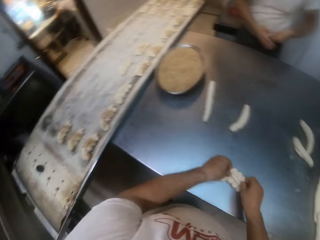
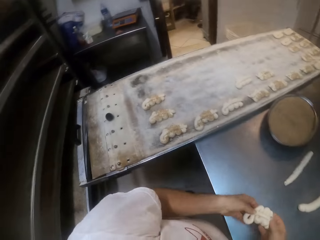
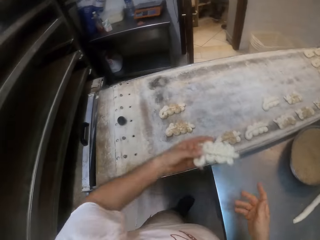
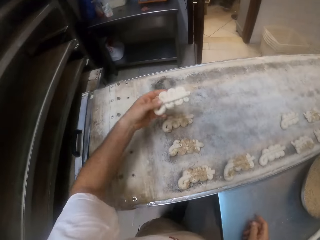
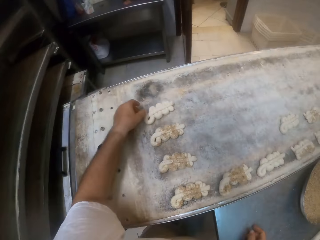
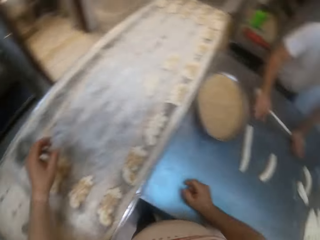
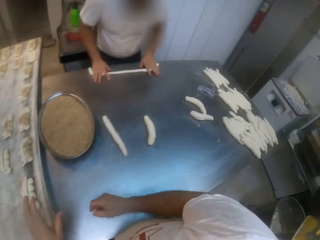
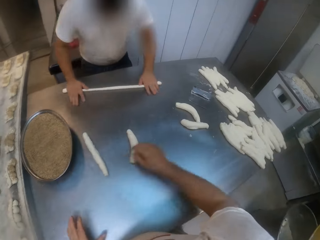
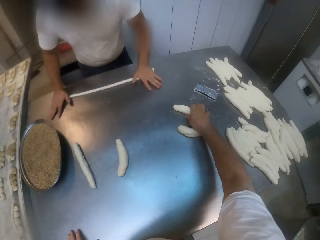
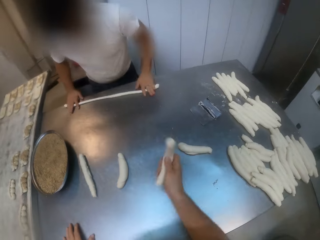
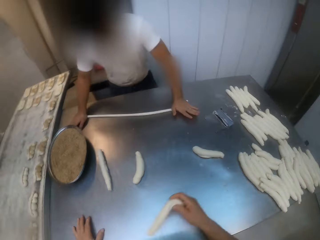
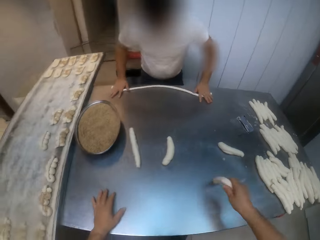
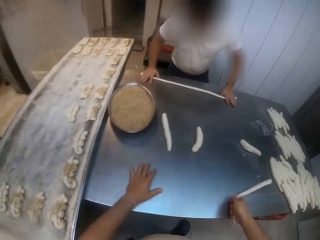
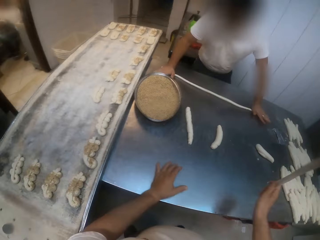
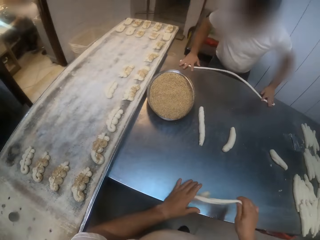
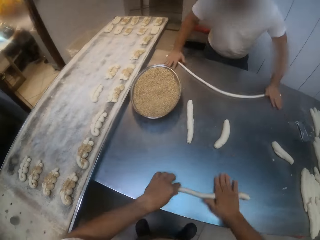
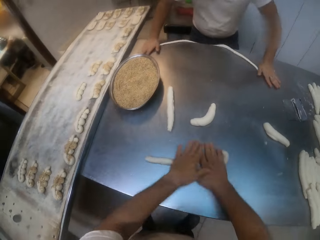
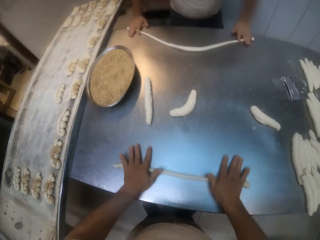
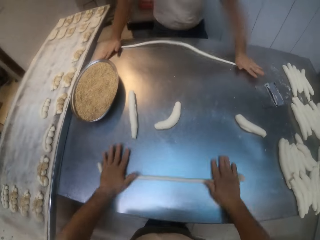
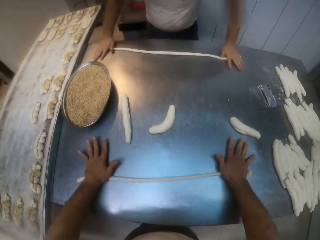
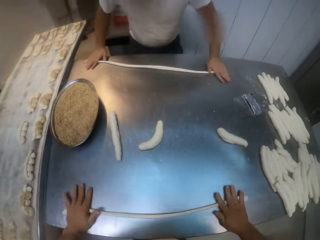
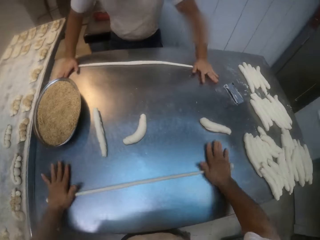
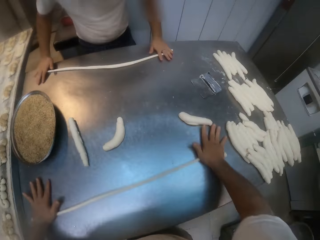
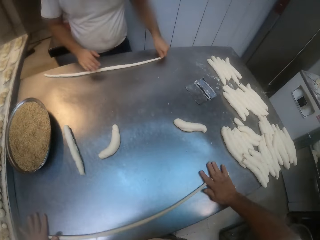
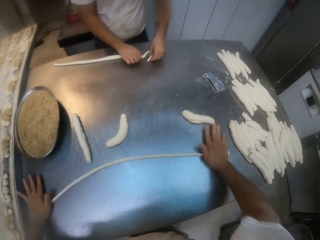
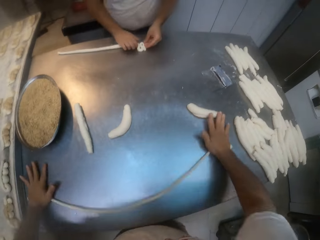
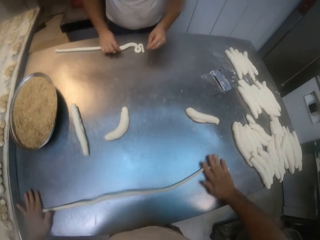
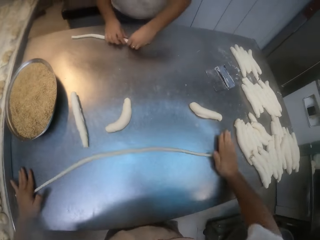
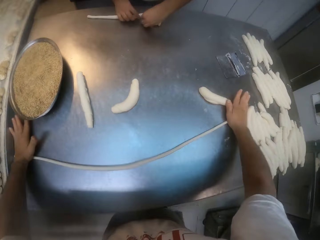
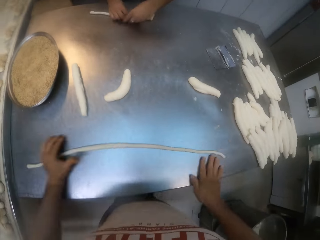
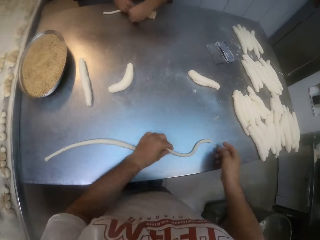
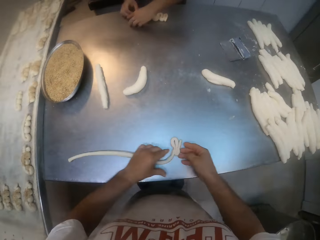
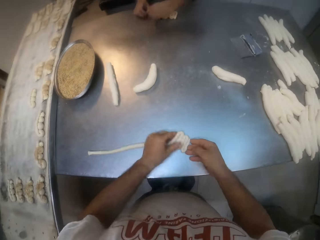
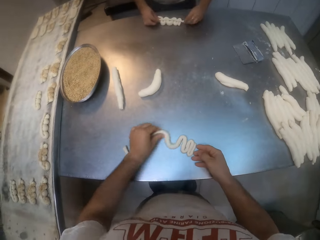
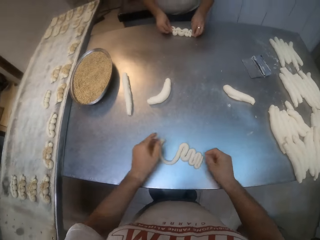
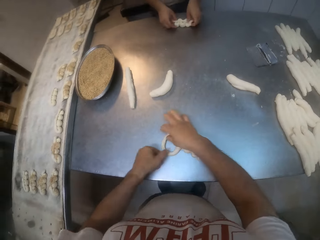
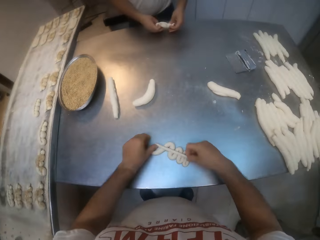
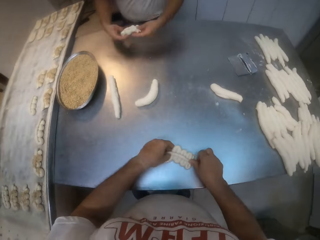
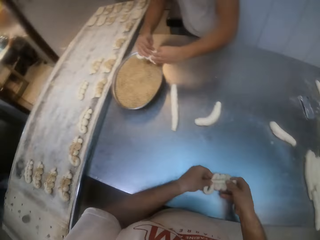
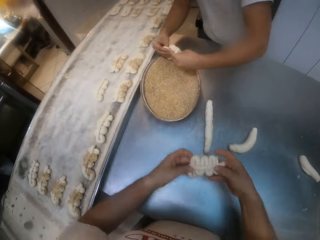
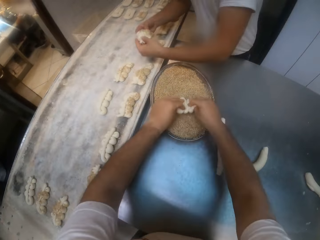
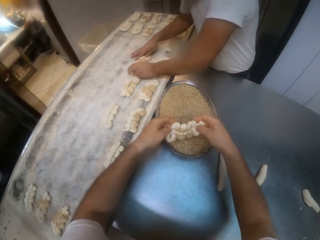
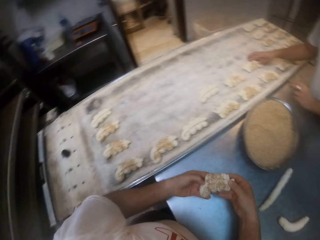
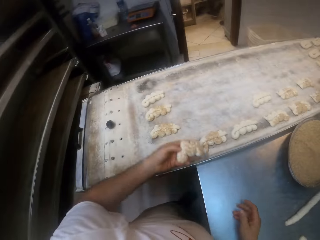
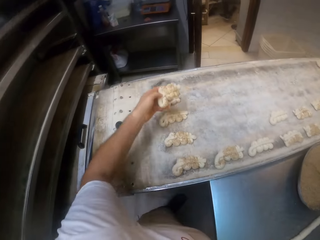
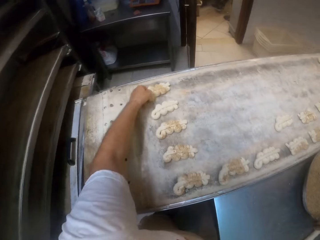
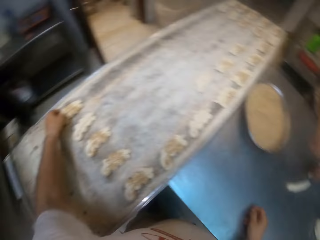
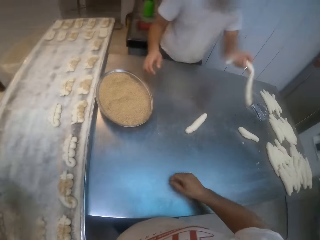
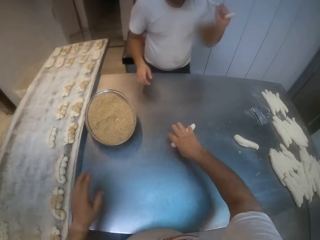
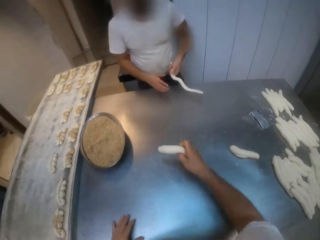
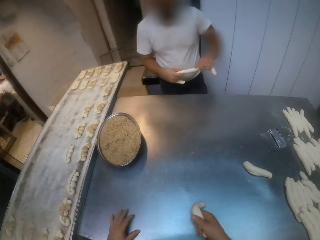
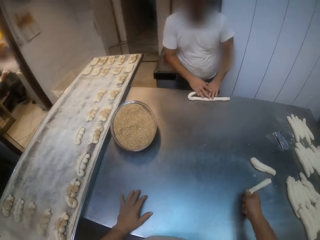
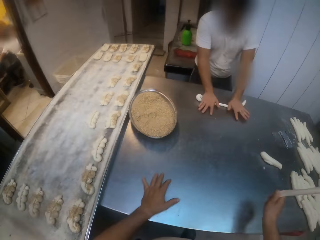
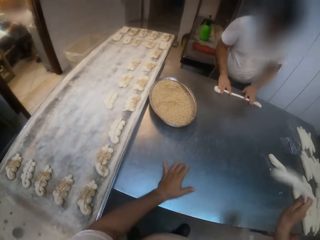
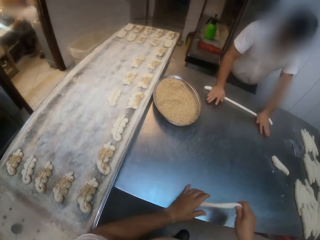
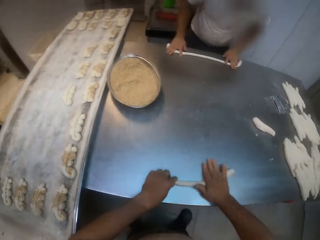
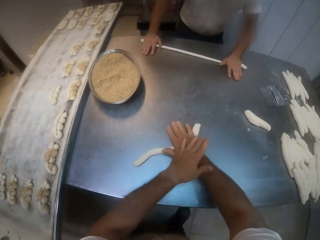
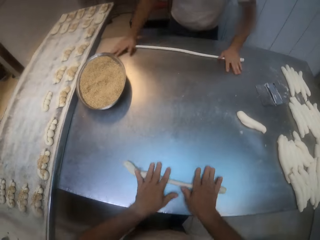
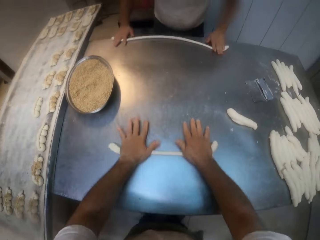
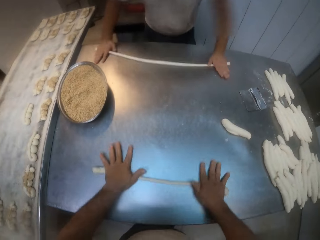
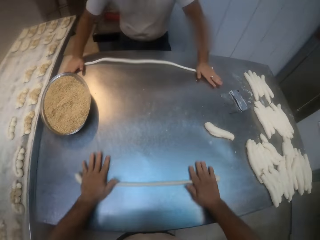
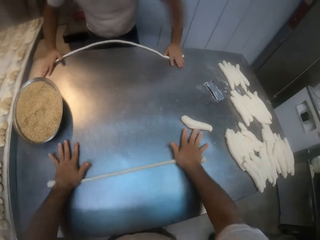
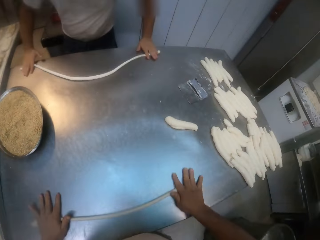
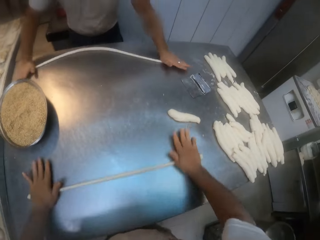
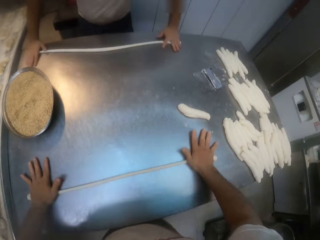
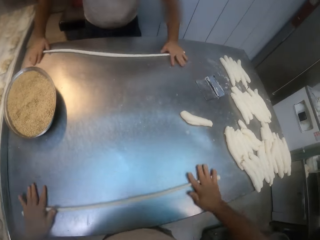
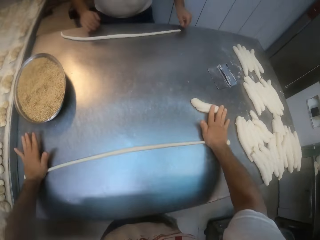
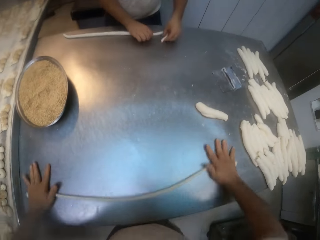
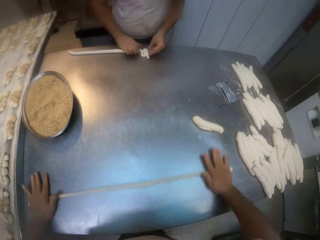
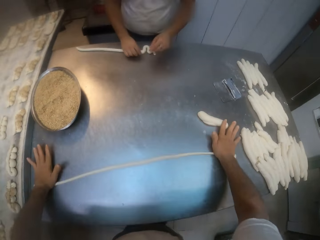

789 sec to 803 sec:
The camera wearer drops the dough in the baking tray with his left hand. A man rolls the dough on the table with both hands. The camera wearer picks the dough roll. He rolls the dough on the table with both hands. The man shapes the dough with both hands. The camera wearer shapes the dough with both hands. The man dips rolls in something. The camera wearer dips the dough into the sauce with both hands. The man drops the dough in the baking tray with both hands. The camera wearer puts the dough on the baking tray. The man picks the dough. The camera wearer rolls the dough on the table with both hands. The man rolls the dough on the table with both hands. The camera wearer picks the dough roll.

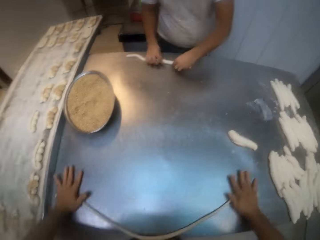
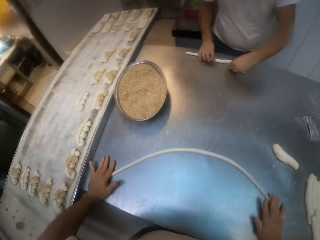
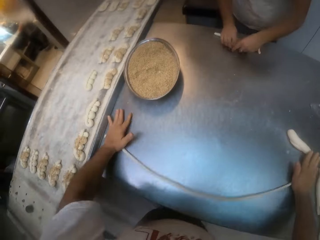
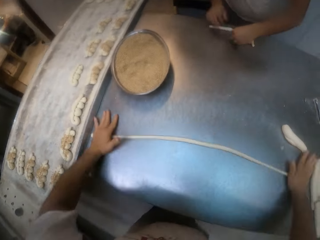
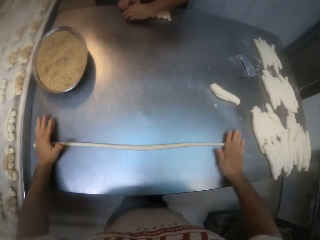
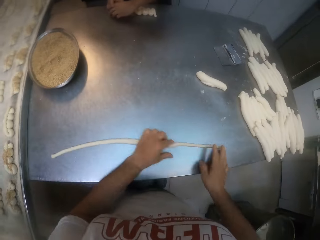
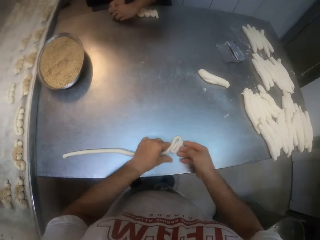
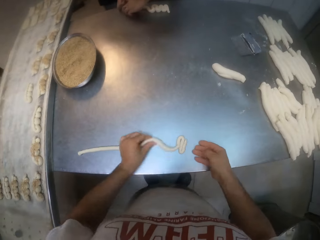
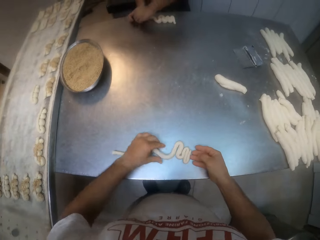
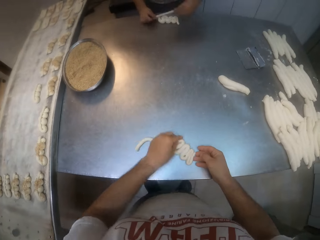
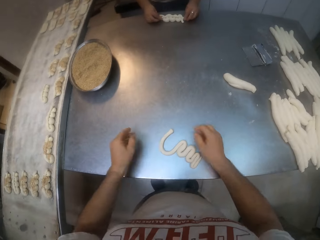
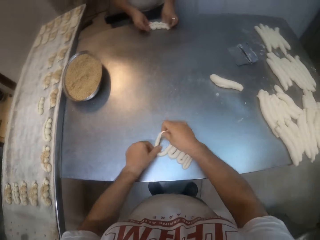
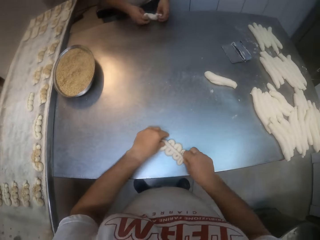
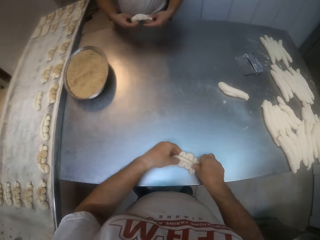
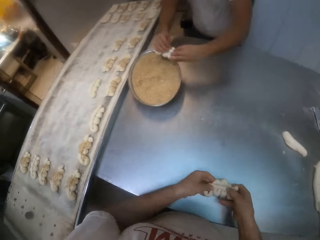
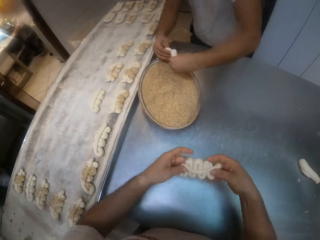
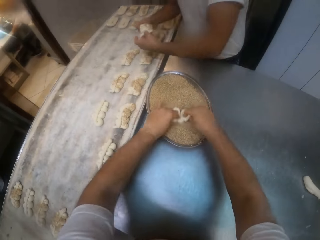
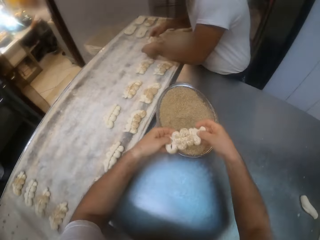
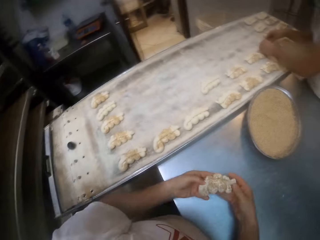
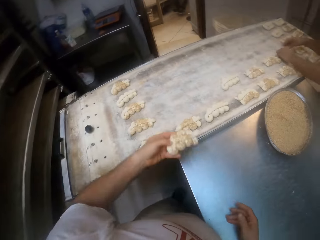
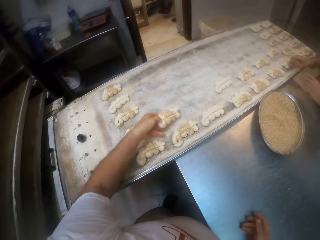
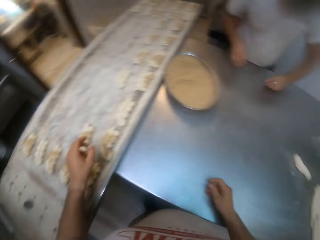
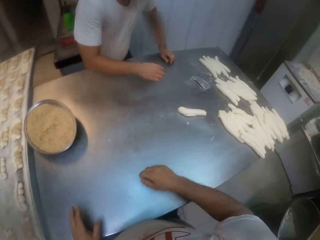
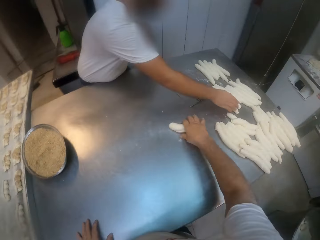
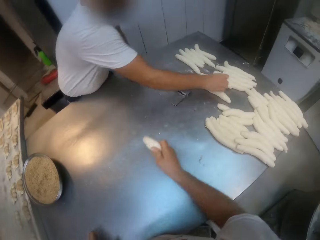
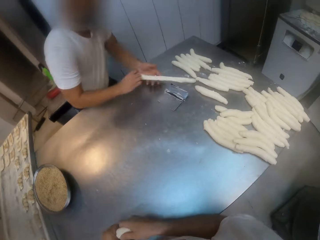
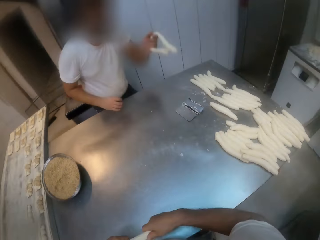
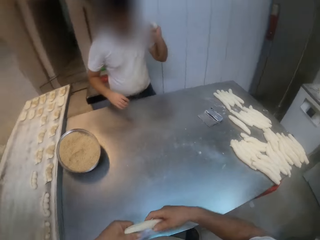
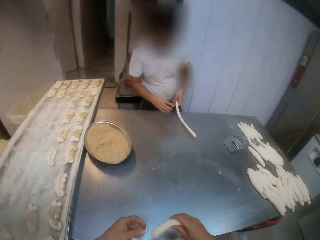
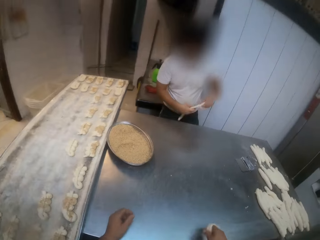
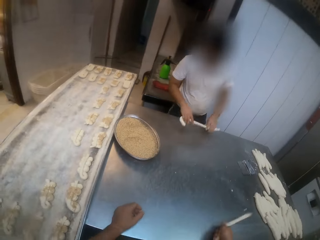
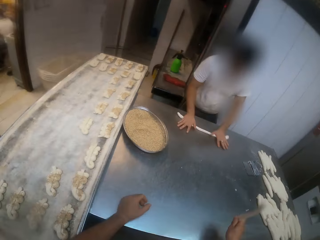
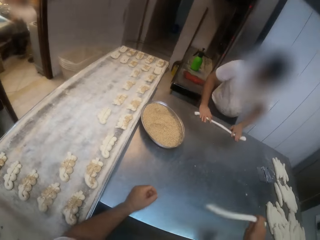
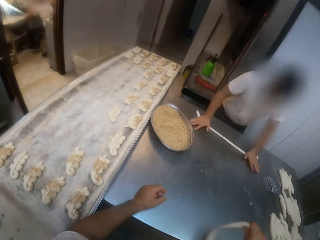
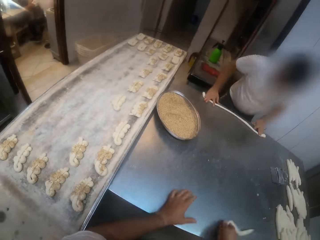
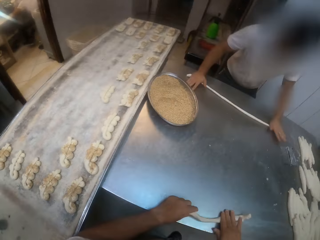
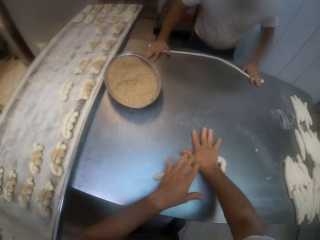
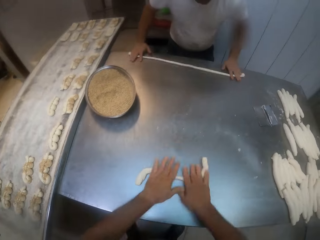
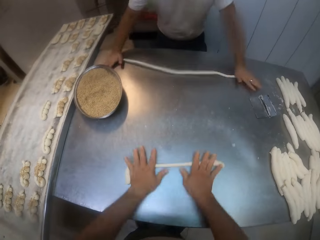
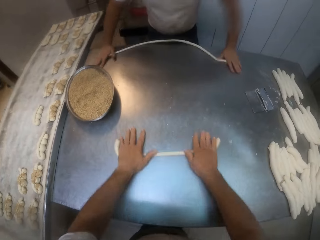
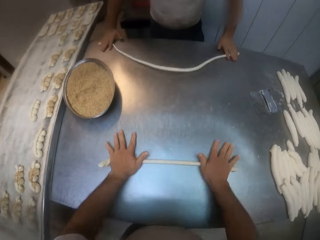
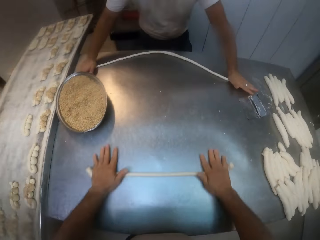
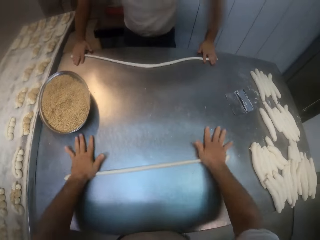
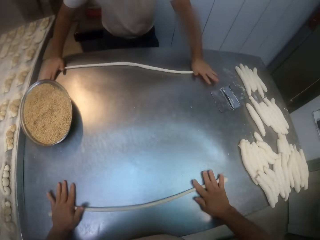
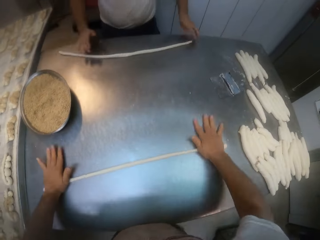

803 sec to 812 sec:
A man shapes the dough with both hands. The camera wearer shapes the dough with both hands. He puts the dough in the tray of yeast. He dips the dough in bread crumbs. Another man puts the dough in the tray of yeast. The camera wearer puts the dough in the baking tray. He puts the dough in the tray of yeast. He carries the dough from the table with his right hand. The other man carries the dough from the table with his right hand. The other man hits the dough on the table. The camera wearer swings the dough. The other man rolls the dough with both hands on the table. The camera wearer rolls the dough with both hands on the table.
